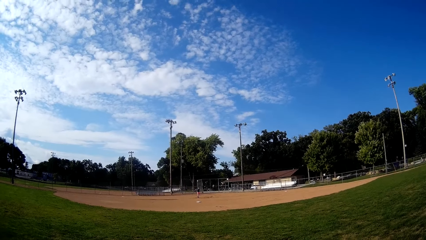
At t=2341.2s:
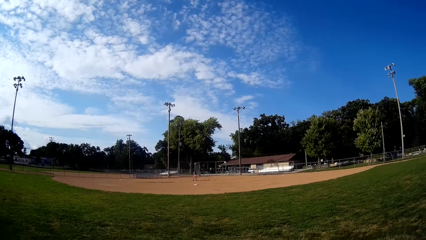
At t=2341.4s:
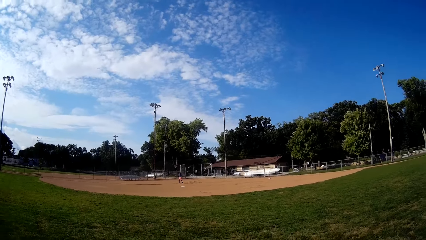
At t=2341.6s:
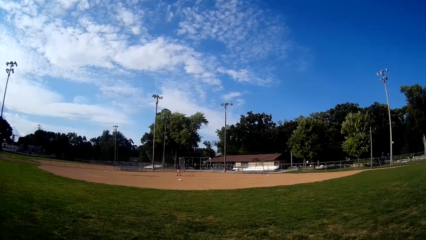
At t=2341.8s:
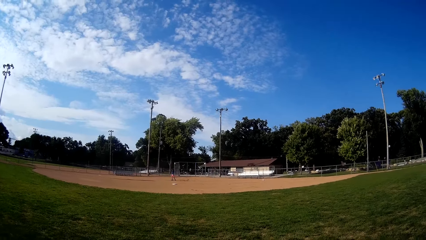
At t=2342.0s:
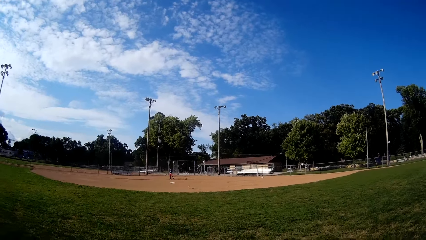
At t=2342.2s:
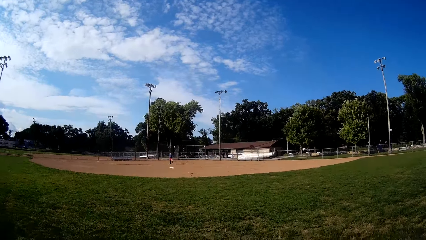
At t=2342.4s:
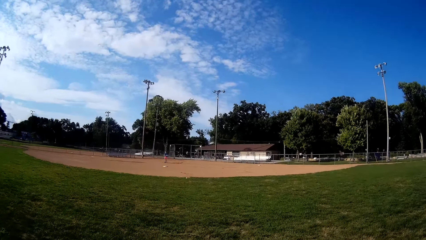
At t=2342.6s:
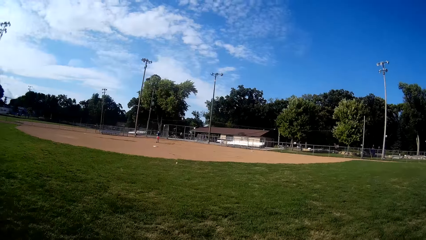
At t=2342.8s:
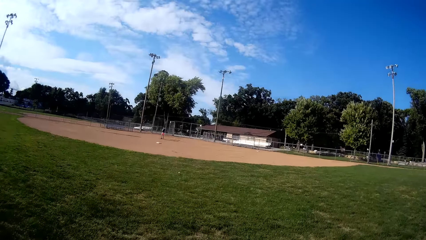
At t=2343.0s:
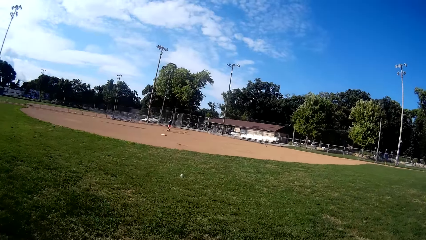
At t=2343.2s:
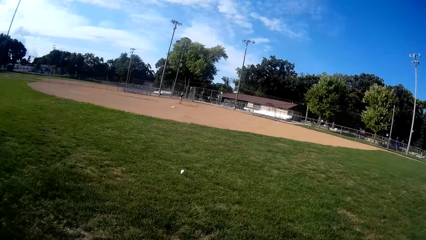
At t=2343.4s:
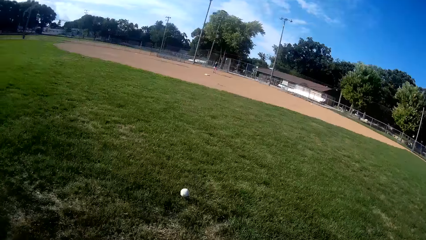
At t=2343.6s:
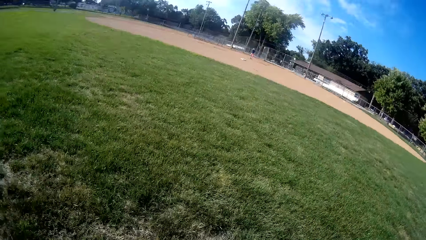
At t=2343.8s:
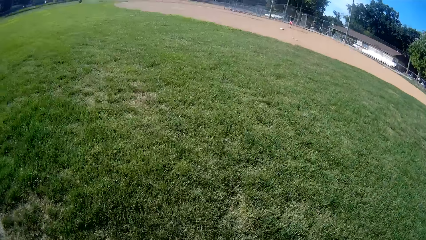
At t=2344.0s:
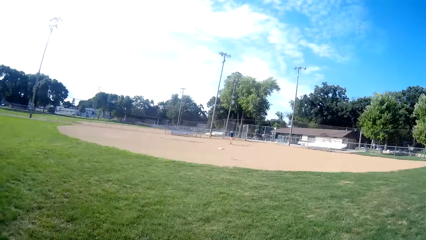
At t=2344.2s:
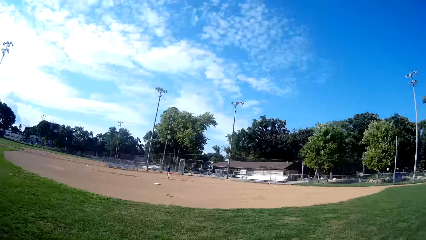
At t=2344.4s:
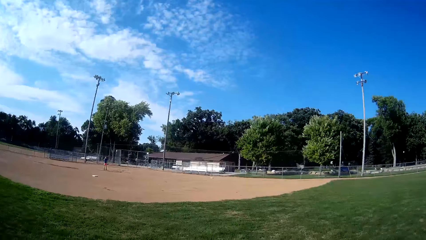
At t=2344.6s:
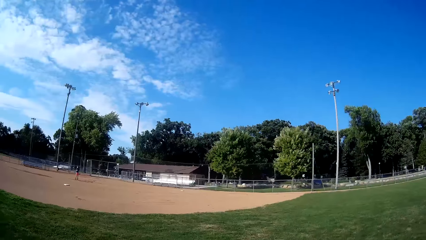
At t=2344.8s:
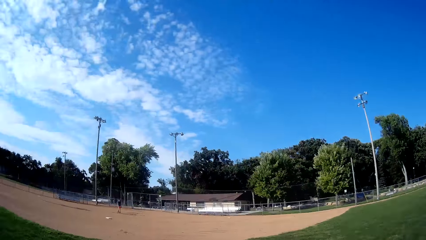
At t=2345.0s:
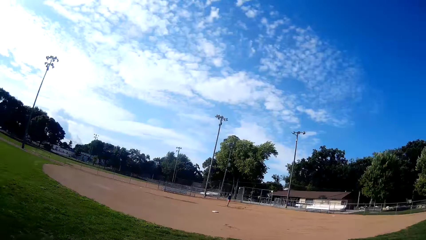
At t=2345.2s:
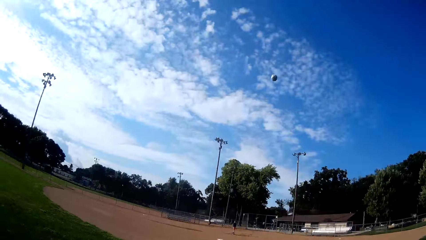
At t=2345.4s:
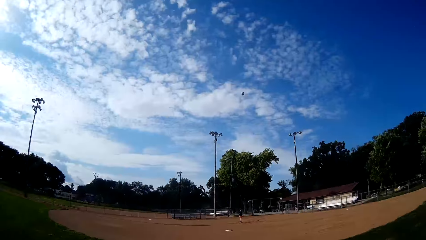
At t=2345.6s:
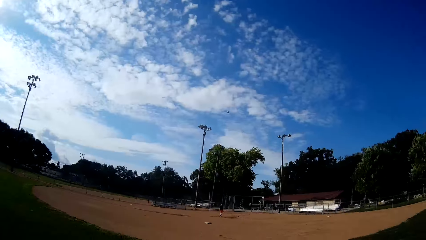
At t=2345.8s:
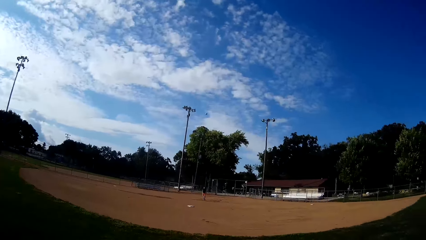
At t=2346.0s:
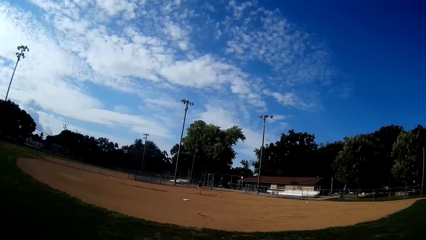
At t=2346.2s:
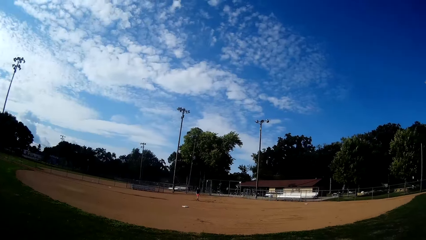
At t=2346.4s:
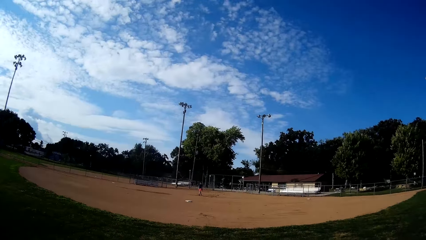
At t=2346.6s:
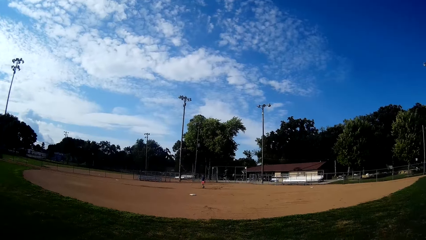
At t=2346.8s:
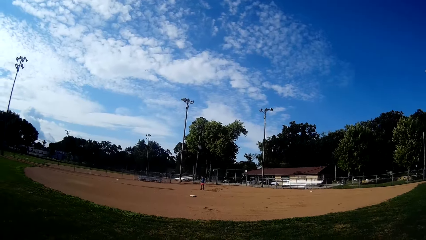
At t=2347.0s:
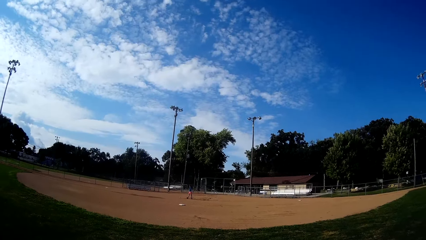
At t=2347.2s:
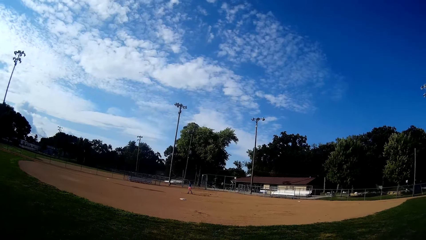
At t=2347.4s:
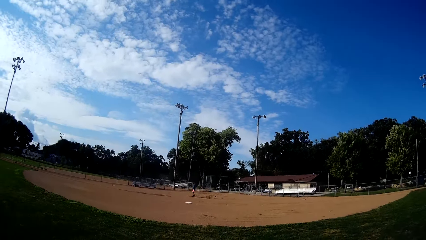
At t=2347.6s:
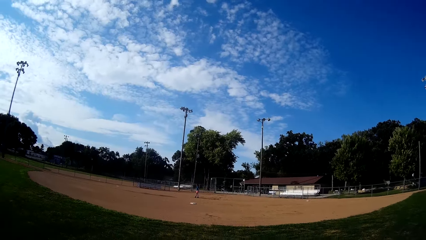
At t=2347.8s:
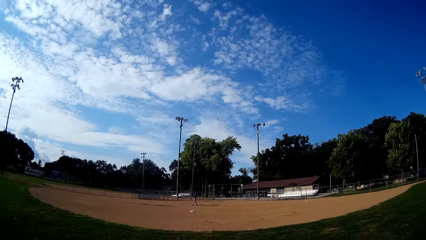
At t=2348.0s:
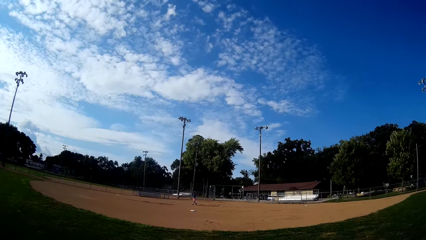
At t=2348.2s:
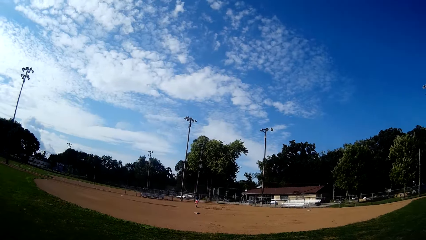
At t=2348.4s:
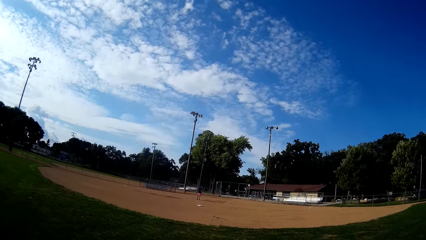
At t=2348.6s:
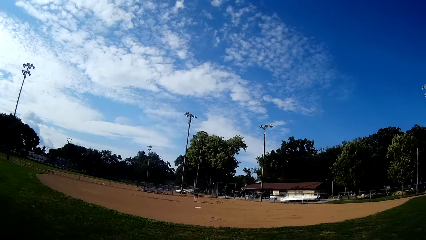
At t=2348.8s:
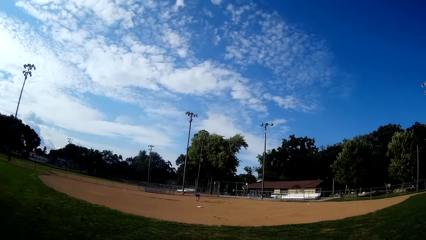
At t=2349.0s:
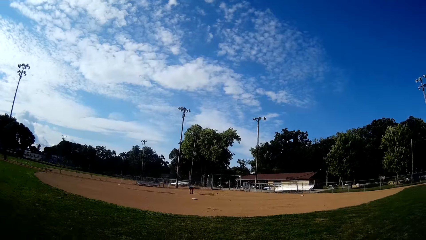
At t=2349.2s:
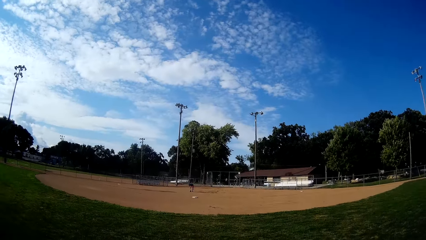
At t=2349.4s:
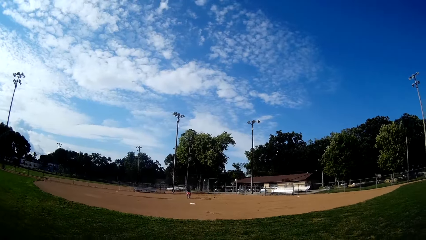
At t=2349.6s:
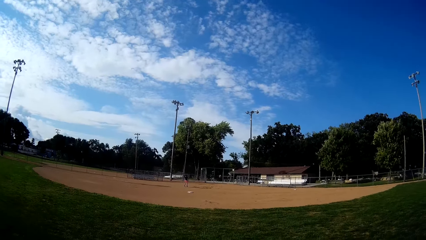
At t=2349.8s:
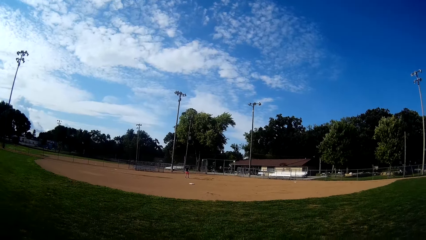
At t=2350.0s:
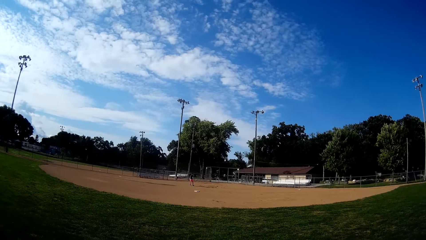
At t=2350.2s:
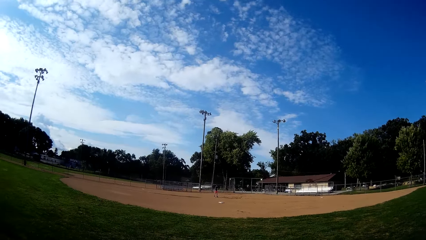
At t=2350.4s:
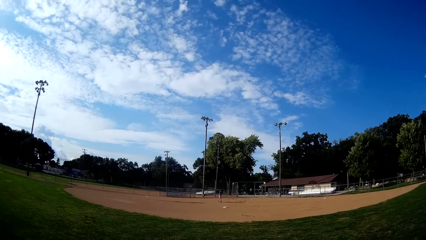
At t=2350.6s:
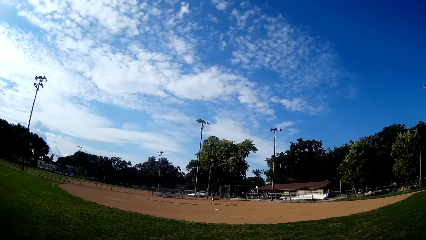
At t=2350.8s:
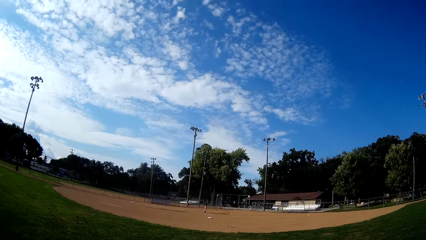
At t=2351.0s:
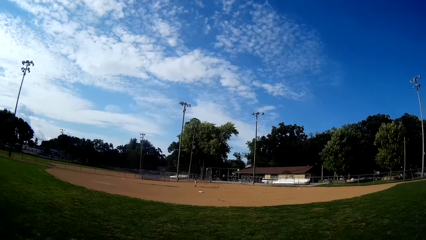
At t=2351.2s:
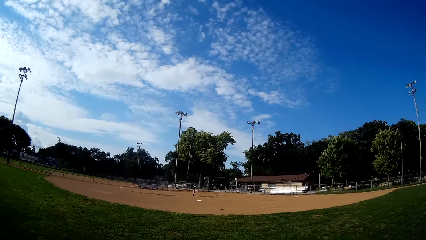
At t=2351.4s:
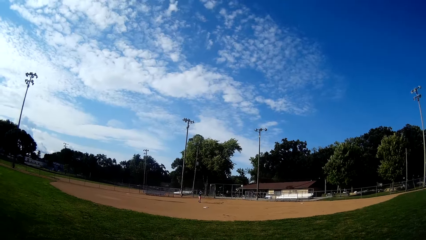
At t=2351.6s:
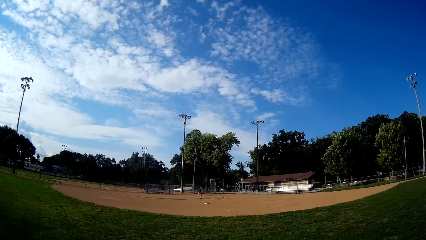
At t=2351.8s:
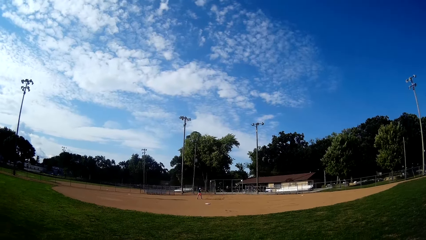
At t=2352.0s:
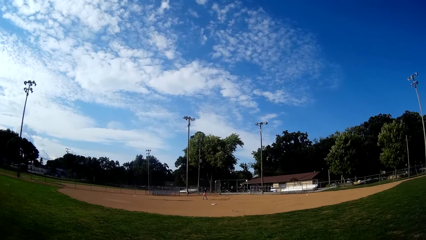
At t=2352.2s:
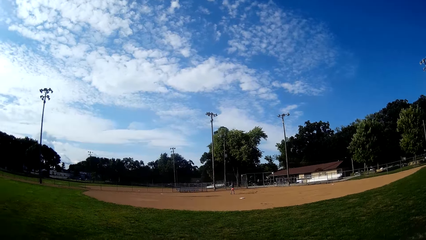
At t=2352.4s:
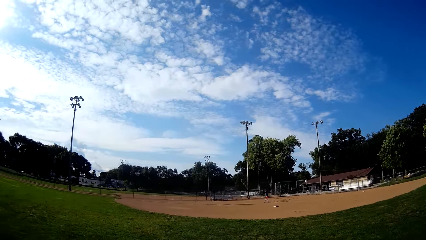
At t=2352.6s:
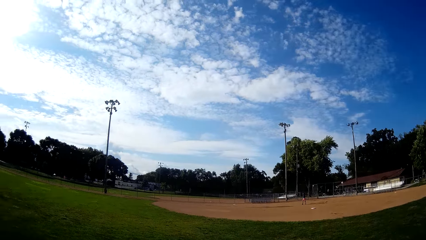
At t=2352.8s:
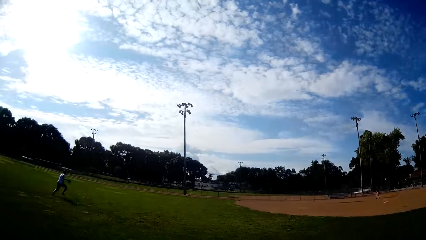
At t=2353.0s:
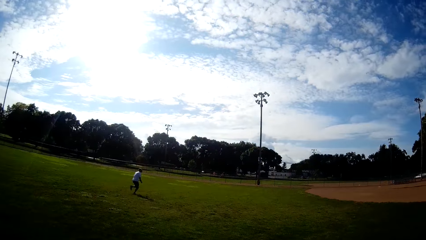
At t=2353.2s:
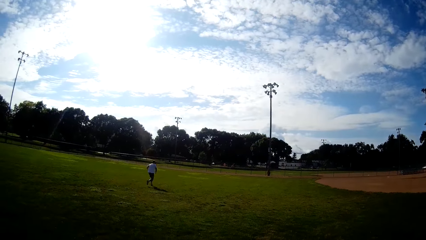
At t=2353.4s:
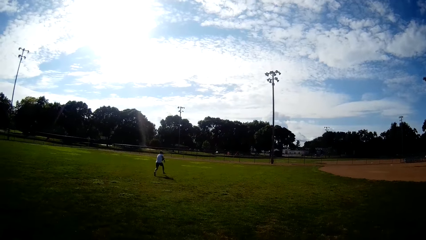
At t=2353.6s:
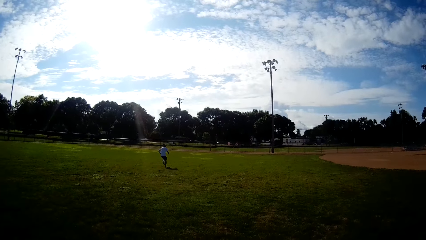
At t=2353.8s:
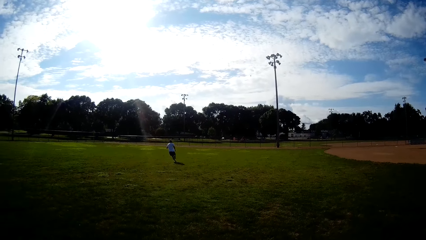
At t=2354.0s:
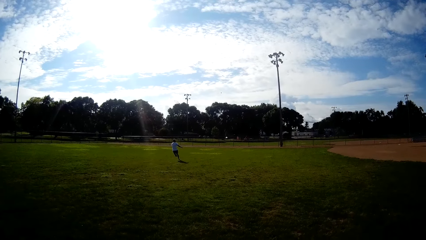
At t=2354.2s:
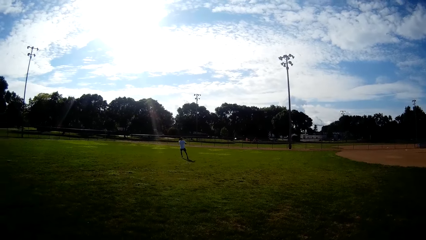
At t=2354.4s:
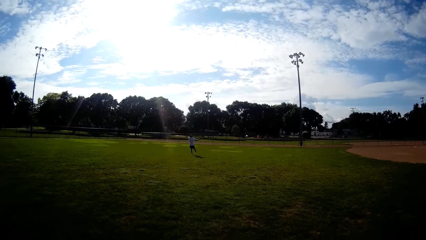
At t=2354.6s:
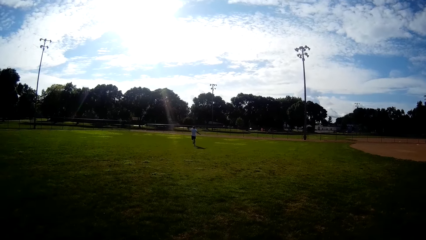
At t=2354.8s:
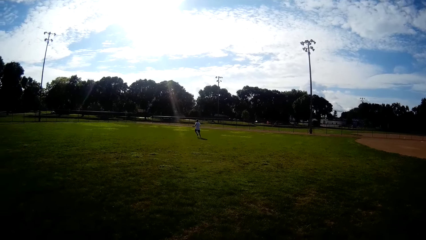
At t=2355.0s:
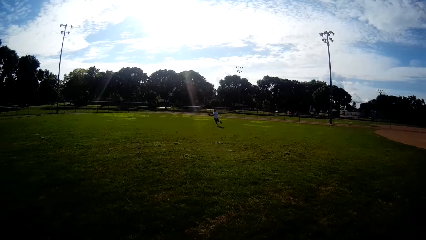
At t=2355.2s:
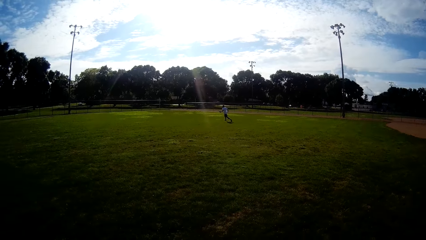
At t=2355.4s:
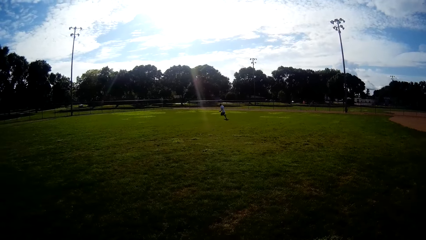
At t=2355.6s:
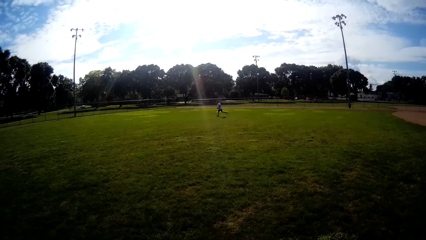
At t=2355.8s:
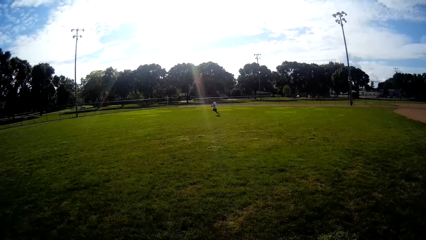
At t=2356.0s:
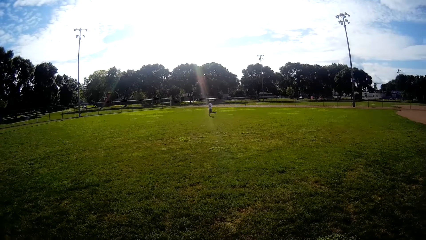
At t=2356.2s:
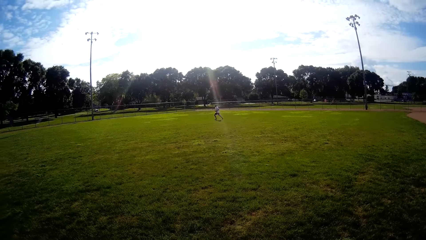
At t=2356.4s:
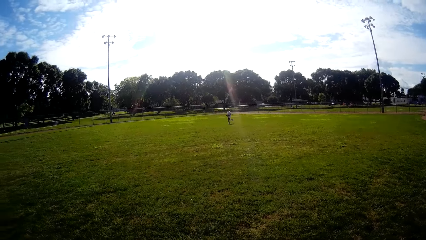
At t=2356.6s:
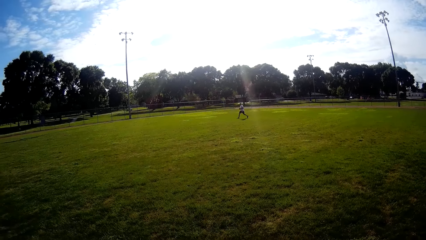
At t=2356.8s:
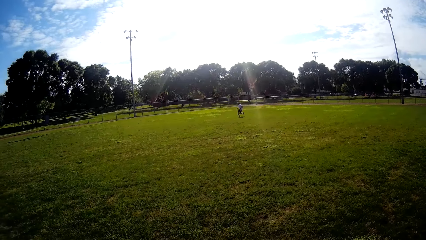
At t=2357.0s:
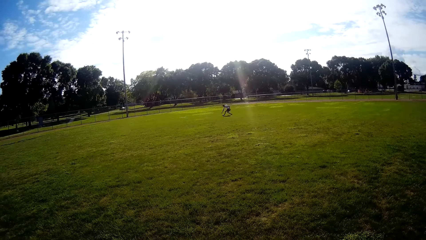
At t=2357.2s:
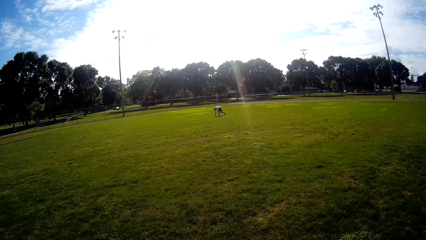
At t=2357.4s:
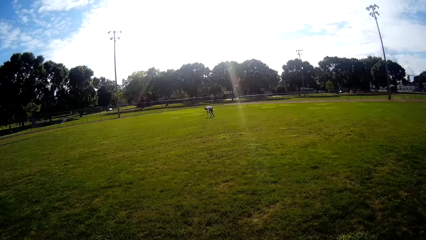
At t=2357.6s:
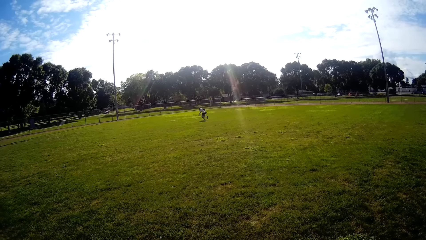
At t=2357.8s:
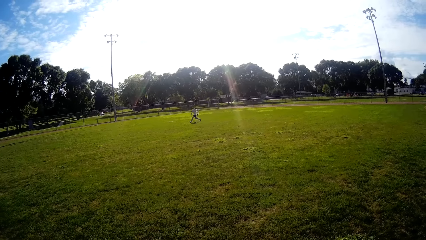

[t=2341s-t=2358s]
The camera wearer jogs towards the ball. A man throws the ball. The camera wearer picks the ball from the ground. They throw the ball towards the man. The man walks towards the ball. He moves at the field. He picks the ball from the ground. He plays ball towards another man with the bat. The other man jogs towards the ball. He picks the ball from the ground. He bends.
